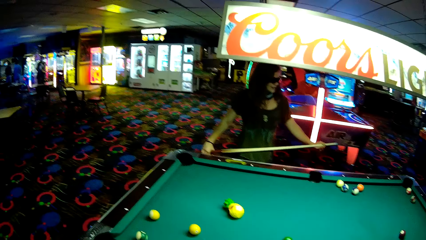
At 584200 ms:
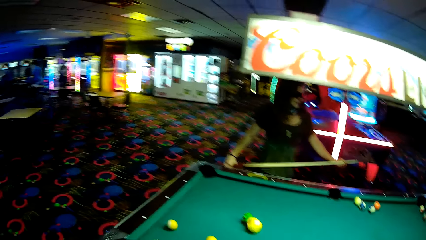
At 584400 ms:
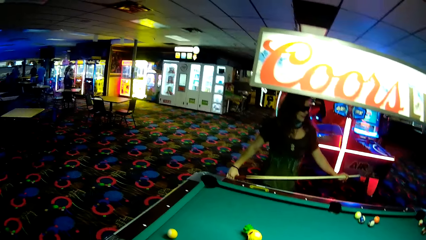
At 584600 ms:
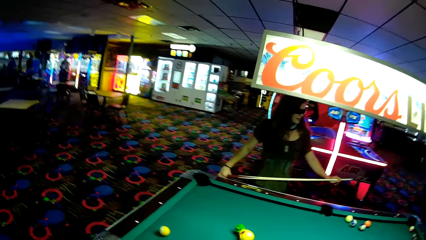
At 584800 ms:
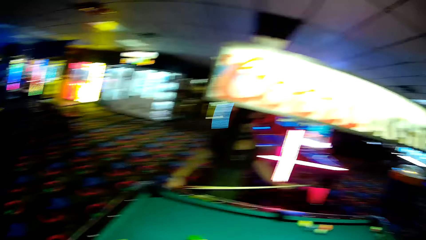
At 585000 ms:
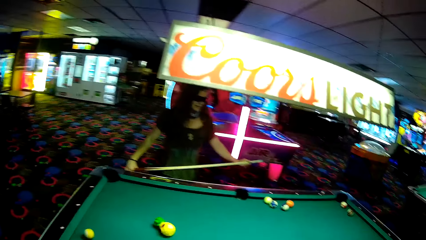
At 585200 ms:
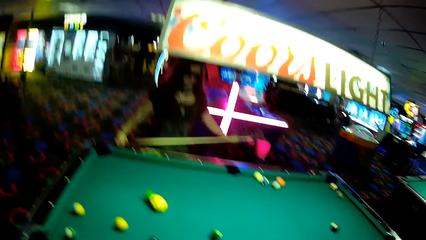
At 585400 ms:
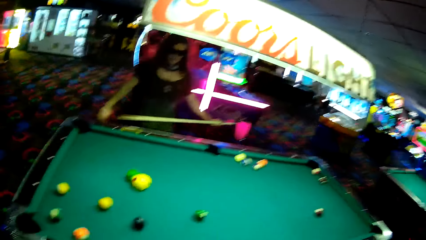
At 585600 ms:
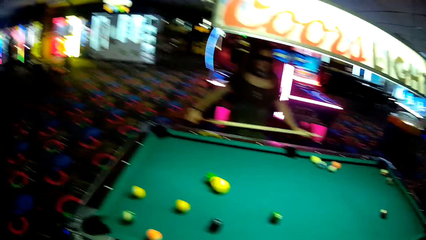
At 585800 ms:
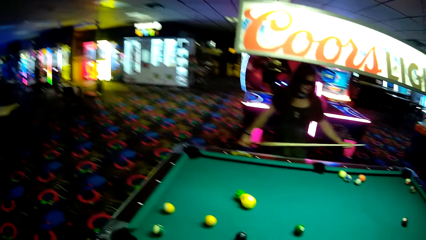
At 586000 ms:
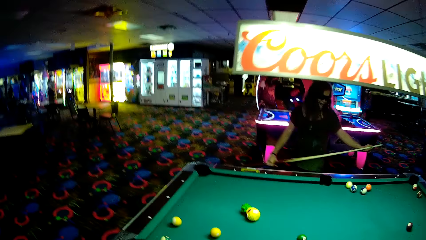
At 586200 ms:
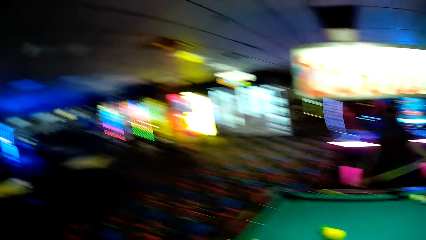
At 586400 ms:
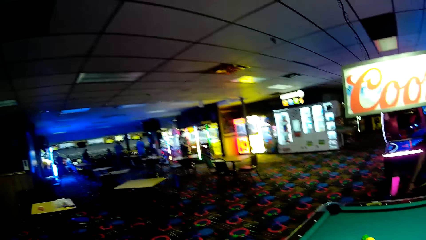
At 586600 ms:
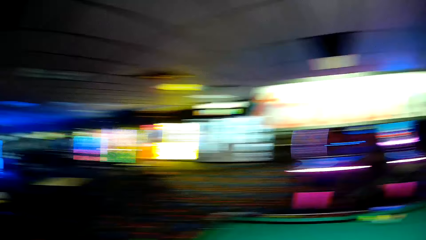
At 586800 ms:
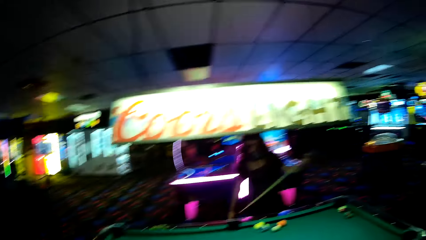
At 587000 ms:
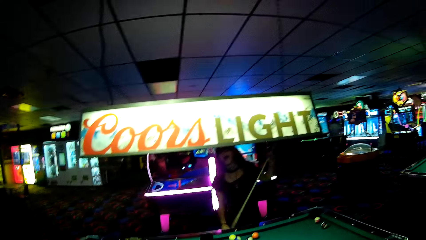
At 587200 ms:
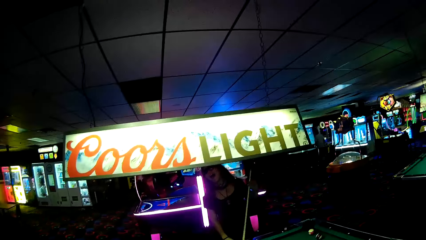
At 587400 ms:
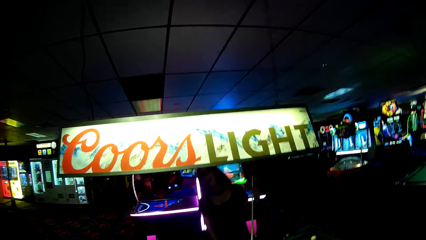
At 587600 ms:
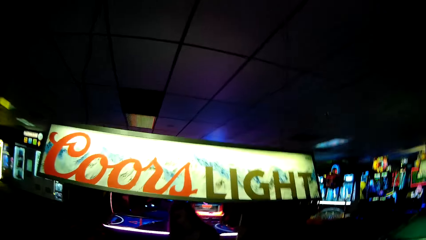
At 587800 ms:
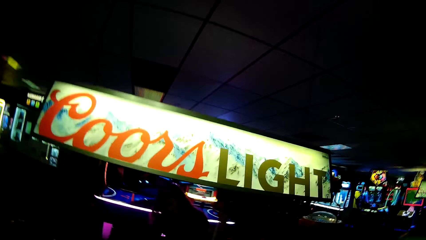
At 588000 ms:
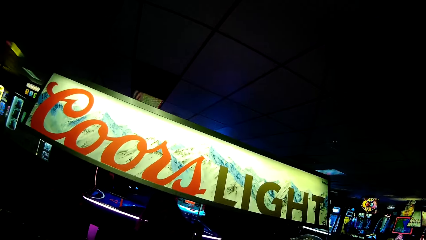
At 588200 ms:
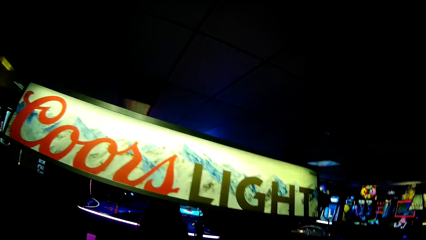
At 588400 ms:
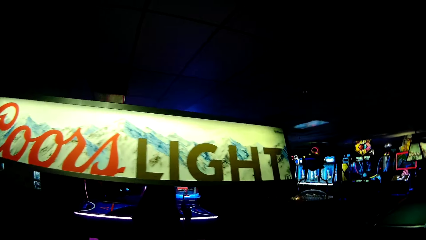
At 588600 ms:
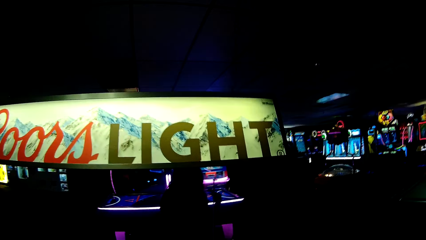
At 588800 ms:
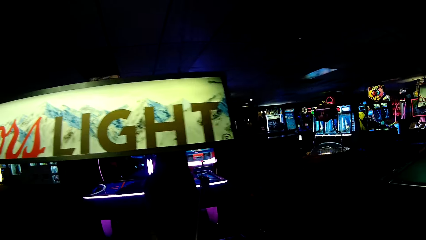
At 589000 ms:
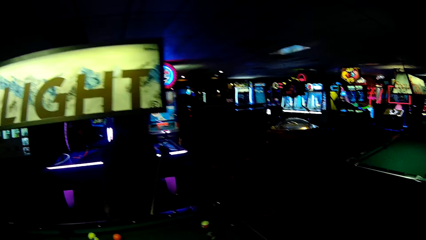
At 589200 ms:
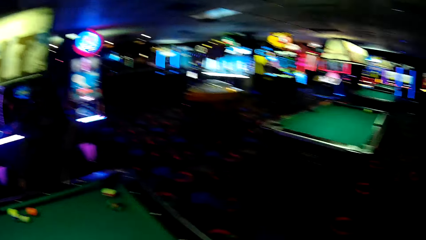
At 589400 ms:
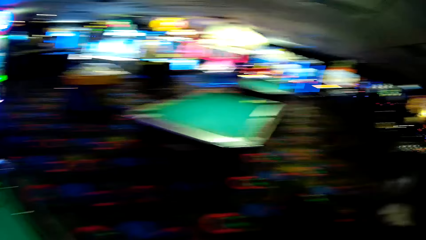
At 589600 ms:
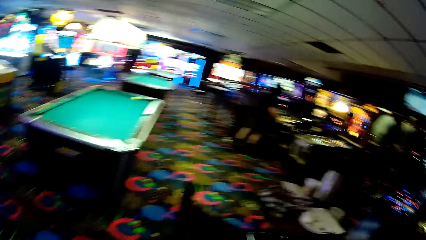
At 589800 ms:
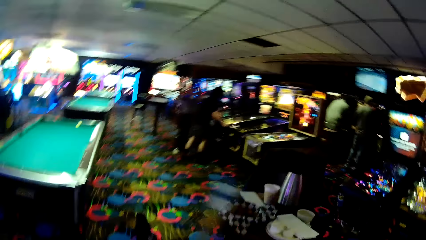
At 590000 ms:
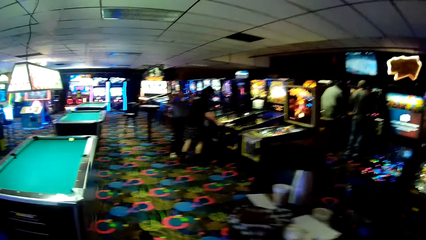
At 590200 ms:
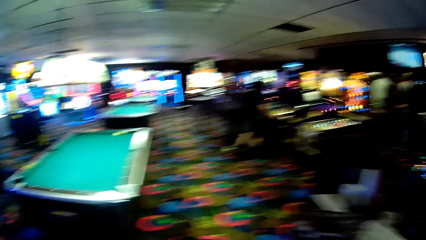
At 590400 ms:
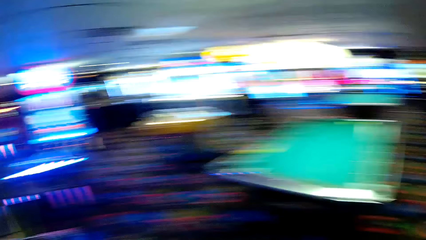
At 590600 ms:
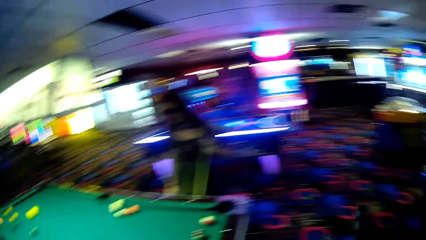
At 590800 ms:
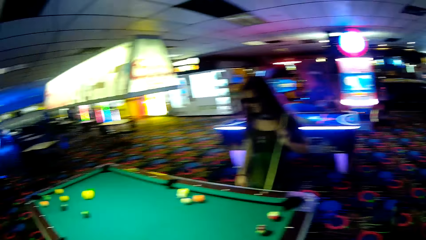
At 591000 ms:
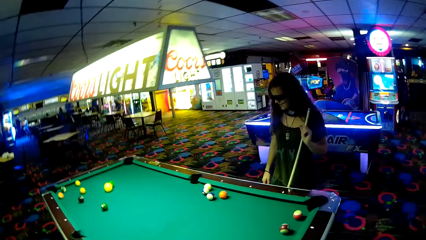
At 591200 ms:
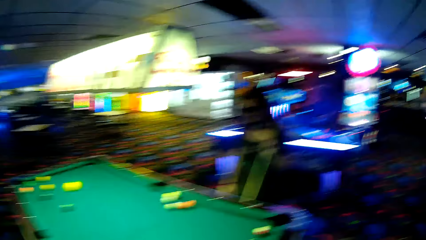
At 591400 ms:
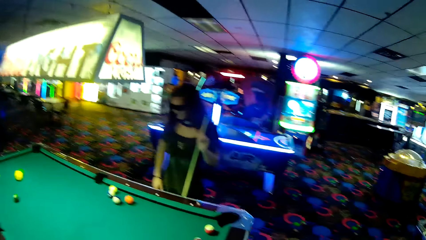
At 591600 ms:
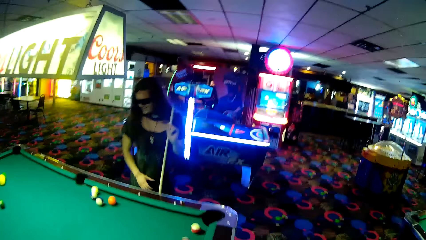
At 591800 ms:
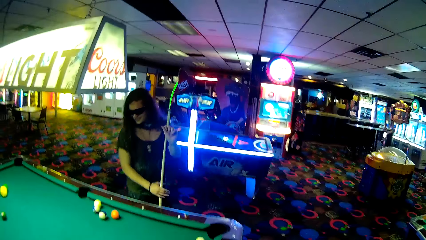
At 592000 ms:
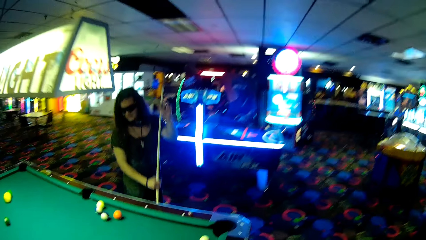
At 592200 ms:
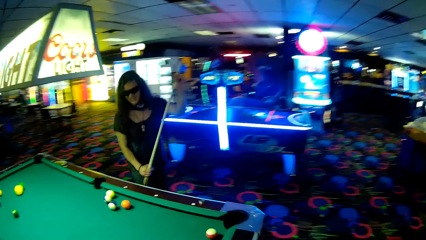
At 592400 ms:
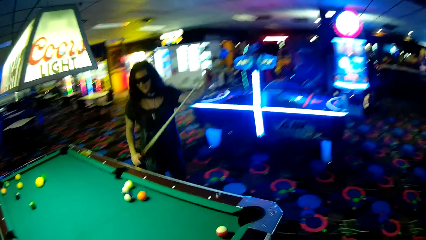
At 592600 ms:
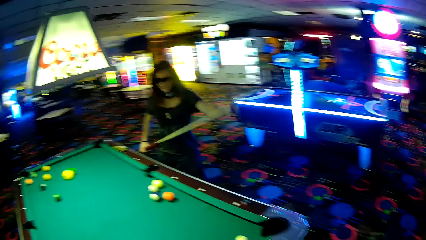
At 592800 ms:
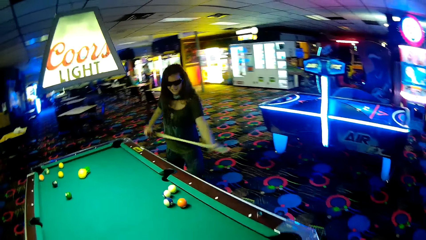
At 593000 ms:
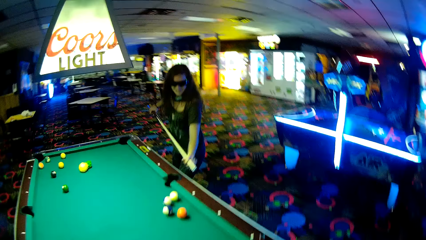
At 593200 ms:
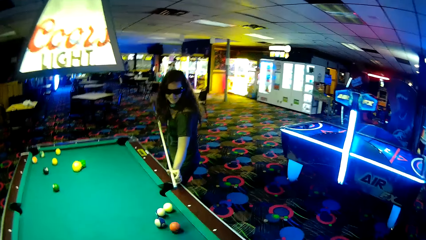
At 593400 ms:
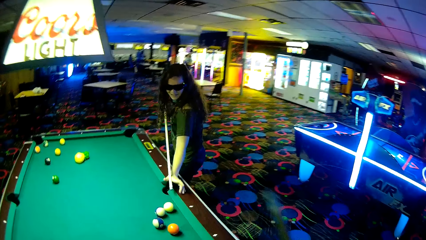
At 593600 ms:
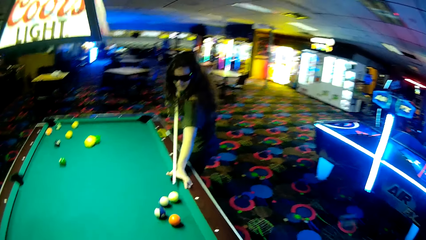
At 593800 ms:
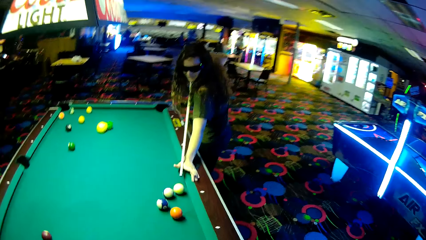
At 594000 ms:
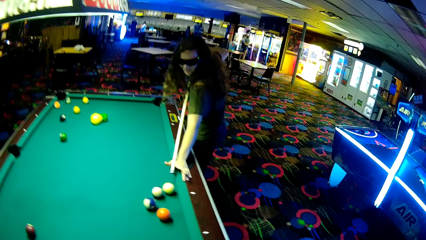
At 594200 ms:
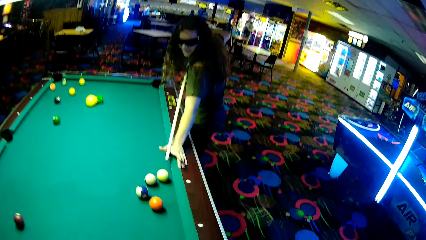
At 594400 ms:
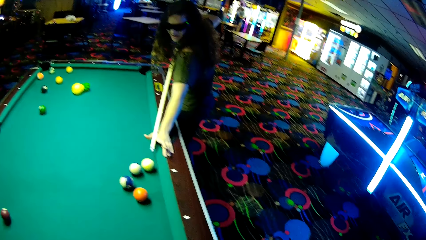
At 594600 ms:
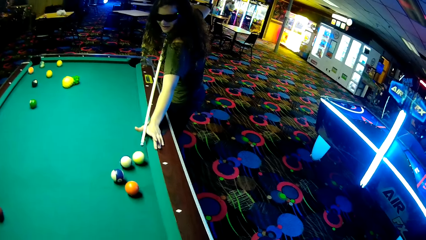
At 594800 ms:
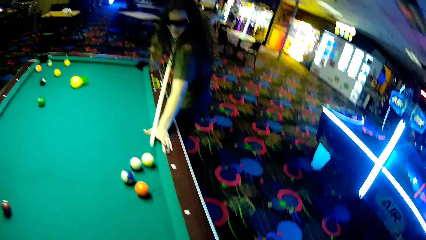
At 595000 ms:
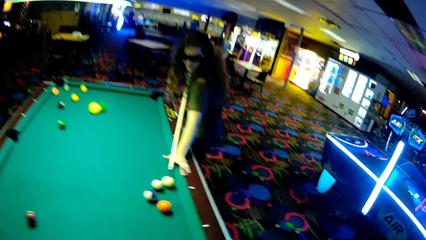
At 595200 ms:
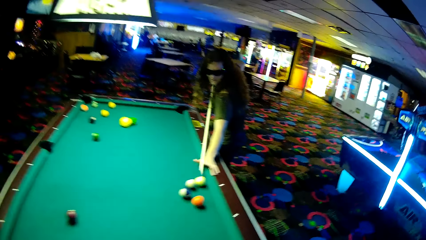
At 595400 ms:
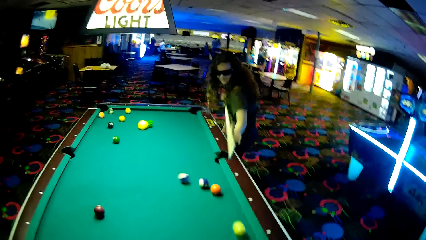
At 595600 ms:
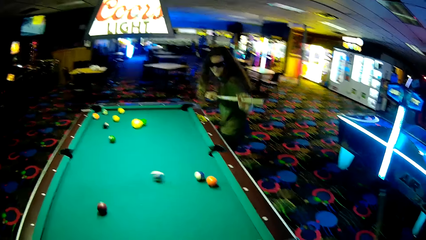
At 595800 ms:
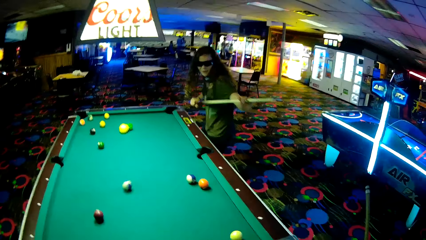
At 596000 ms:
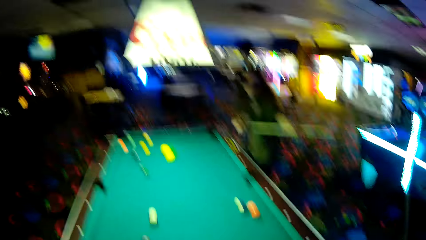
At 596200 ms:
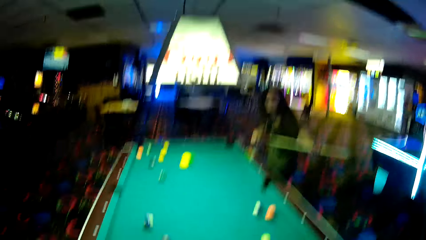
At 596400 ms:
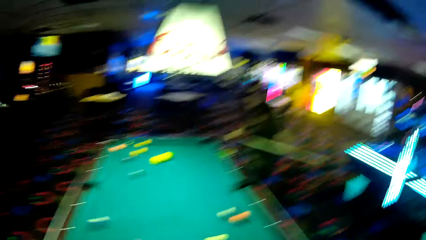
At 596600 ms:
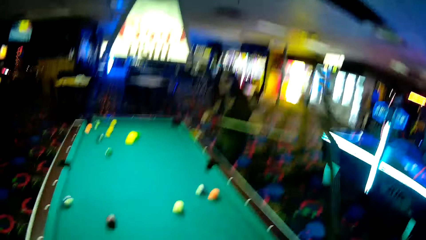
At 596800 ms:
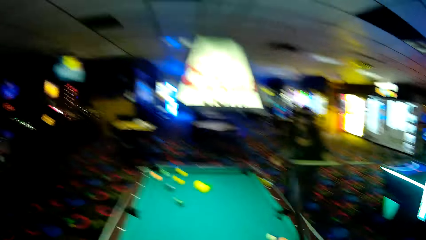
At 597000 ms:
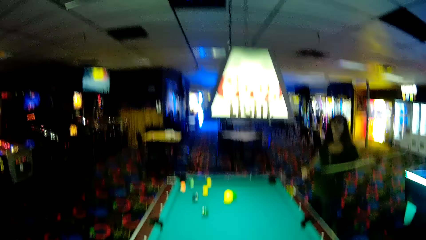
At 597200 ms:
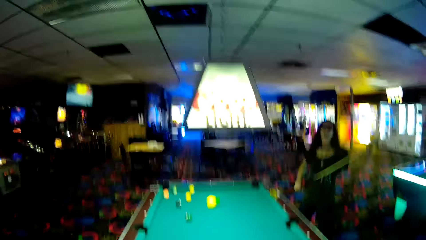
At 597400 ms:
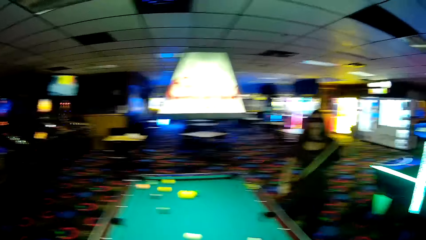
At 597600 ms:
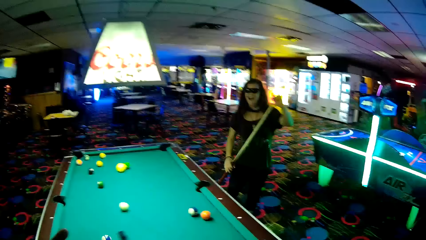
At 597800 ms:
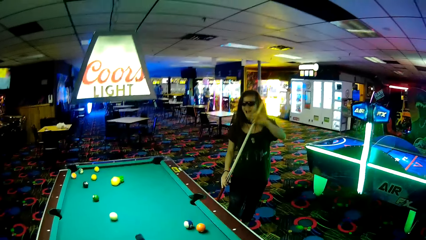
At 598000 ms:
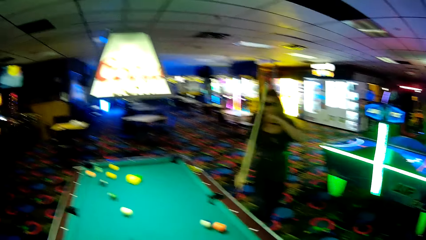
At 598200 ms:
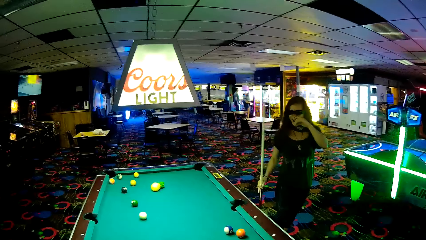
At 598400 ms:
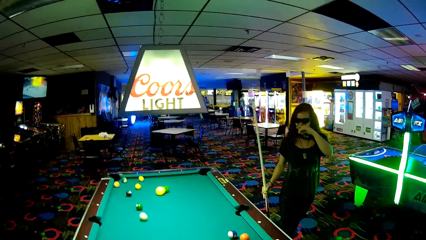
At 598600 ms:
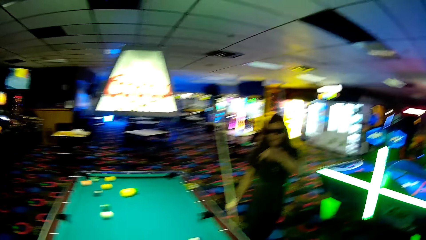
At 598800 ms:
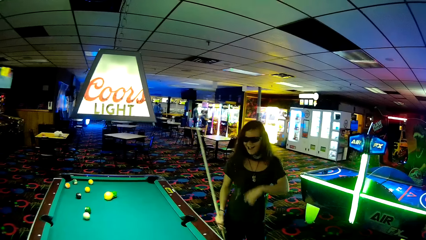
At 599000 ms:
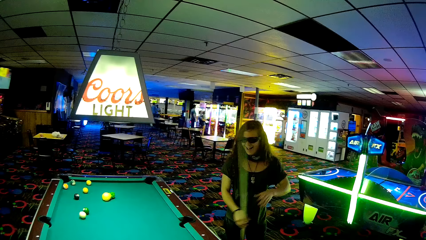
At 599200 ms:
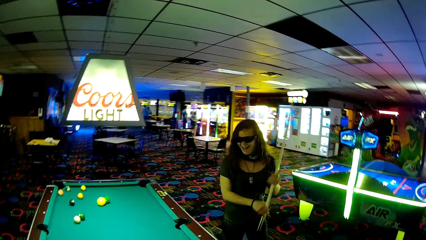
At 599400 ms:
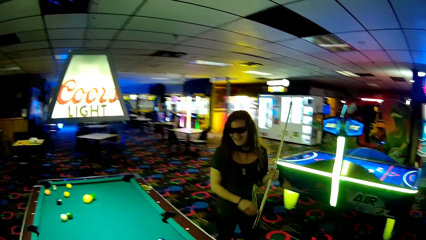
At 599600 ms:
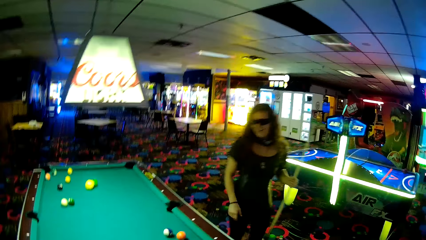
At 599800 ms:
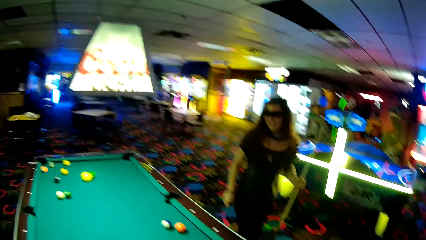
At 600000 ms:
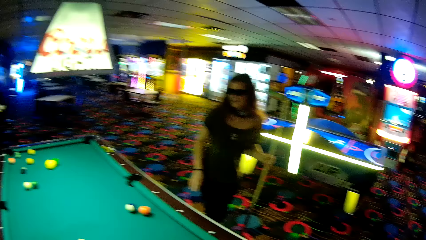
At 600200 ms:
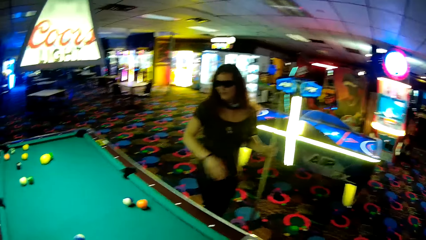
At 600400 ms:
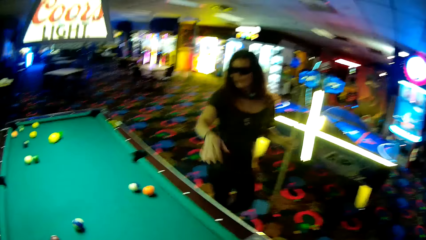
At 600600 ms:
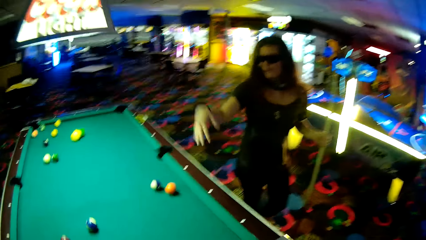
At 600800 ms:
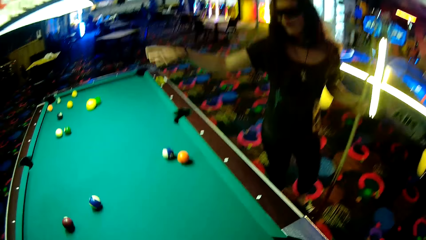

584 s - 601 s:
The camera wearer walks around. A woman adjusts the cue stick. The camera wearer walks around the pool table. Four persons stand in the game room. The woman adjusts the cue stick and plays pool using the cue stick. The woman adjusts the cue stick, walks around, wipes the face using the left hand, switches the cue stick to the left hand, and gestures with hands.
